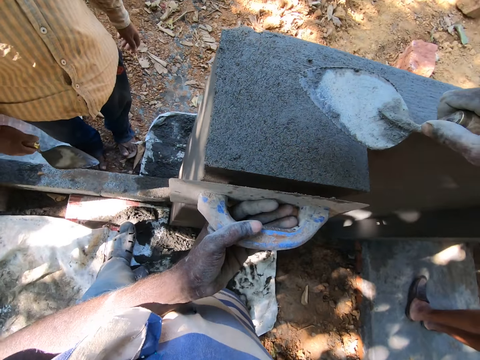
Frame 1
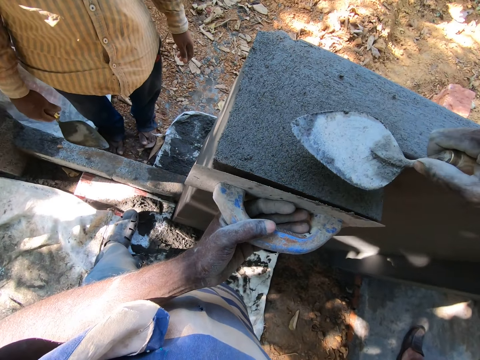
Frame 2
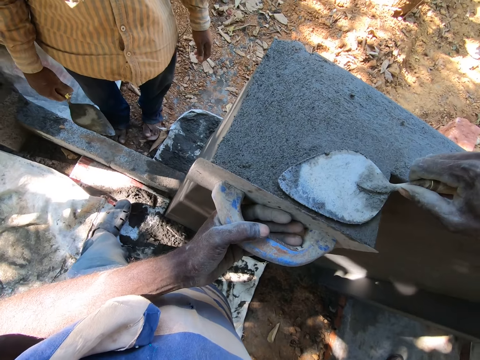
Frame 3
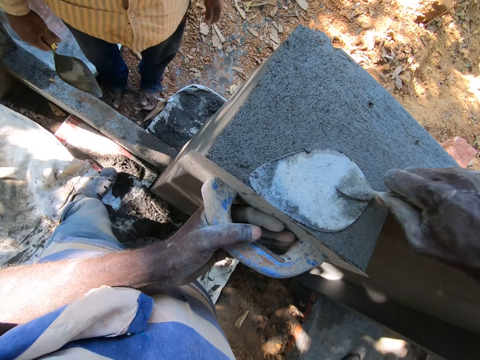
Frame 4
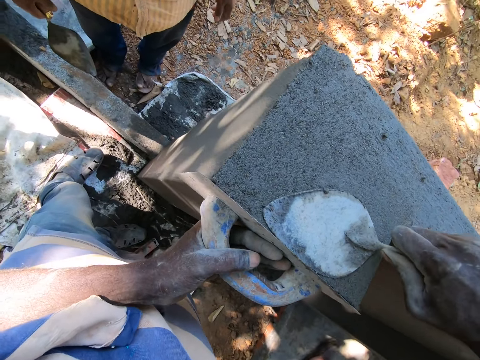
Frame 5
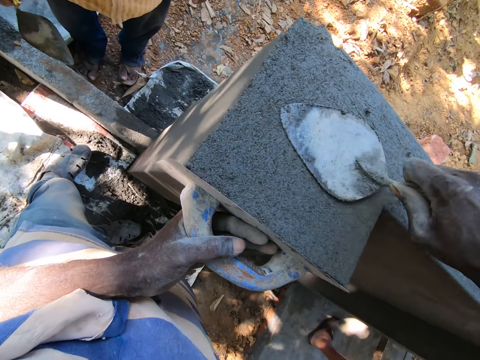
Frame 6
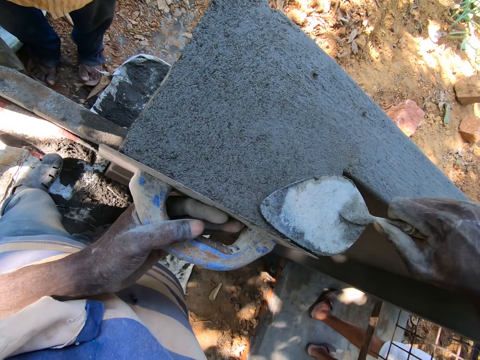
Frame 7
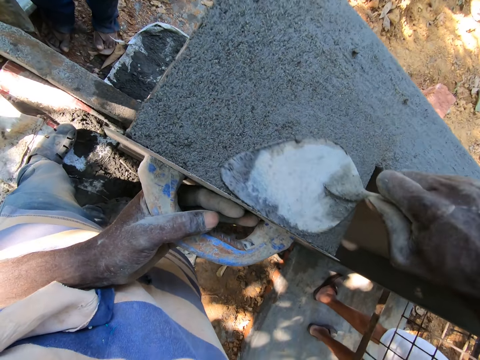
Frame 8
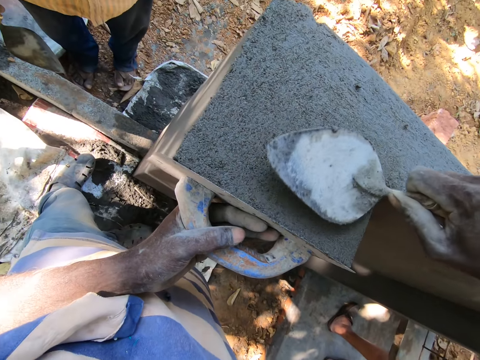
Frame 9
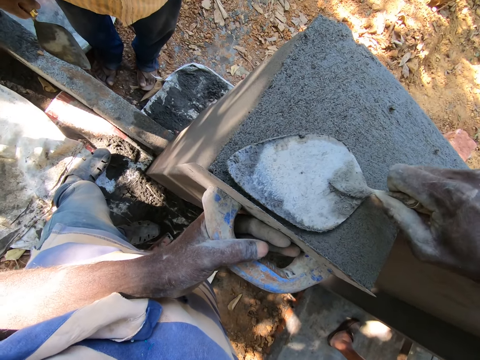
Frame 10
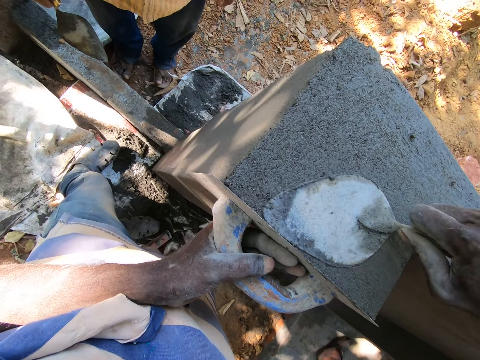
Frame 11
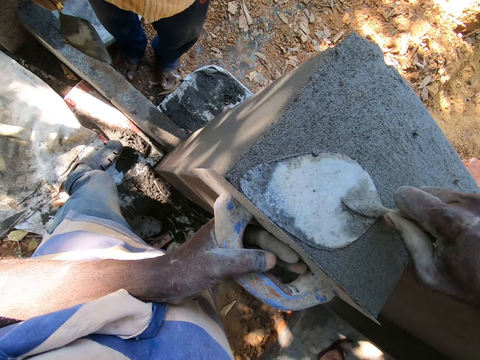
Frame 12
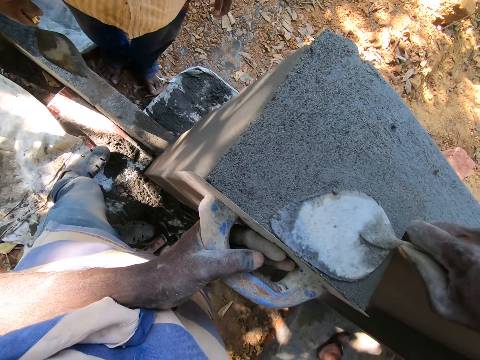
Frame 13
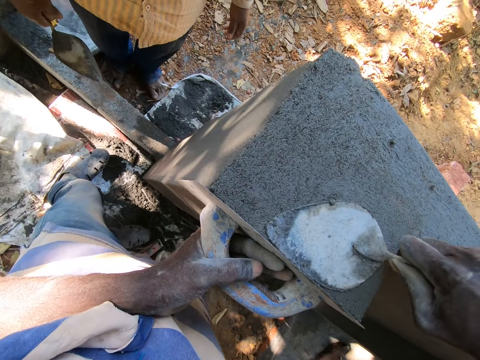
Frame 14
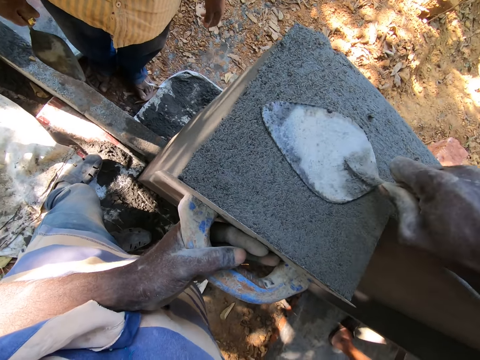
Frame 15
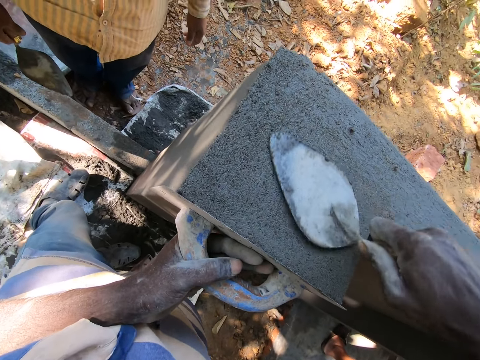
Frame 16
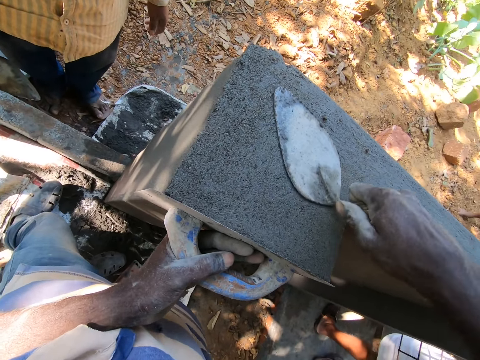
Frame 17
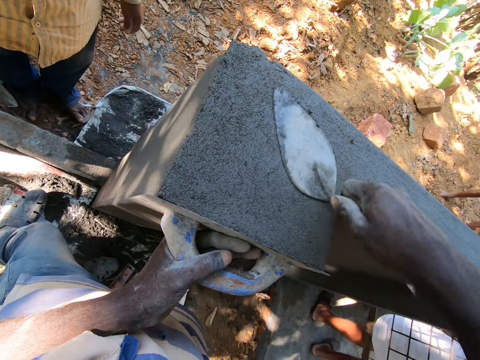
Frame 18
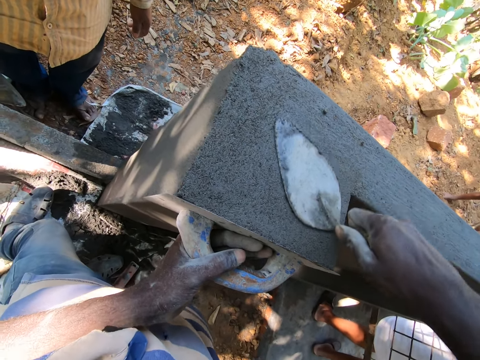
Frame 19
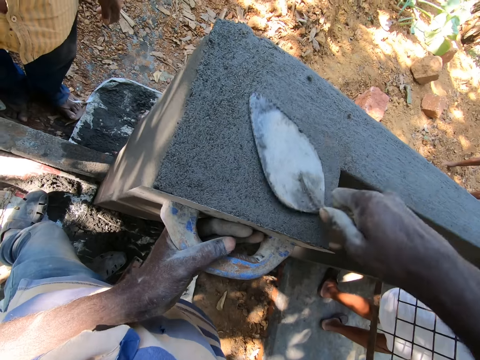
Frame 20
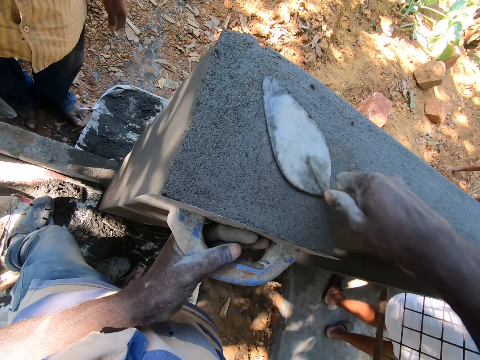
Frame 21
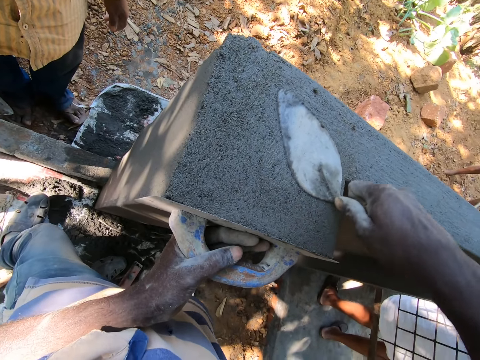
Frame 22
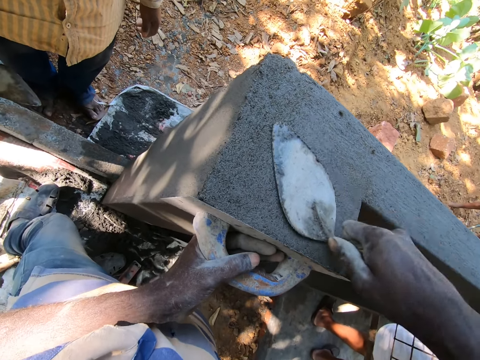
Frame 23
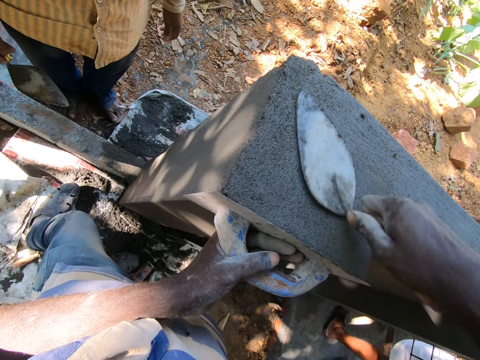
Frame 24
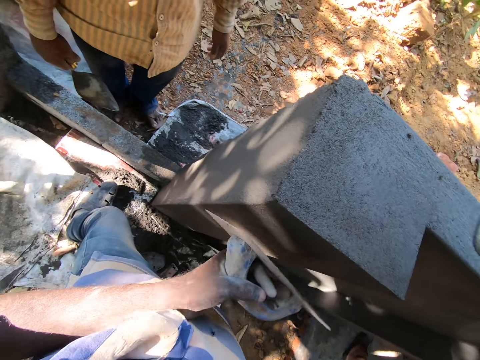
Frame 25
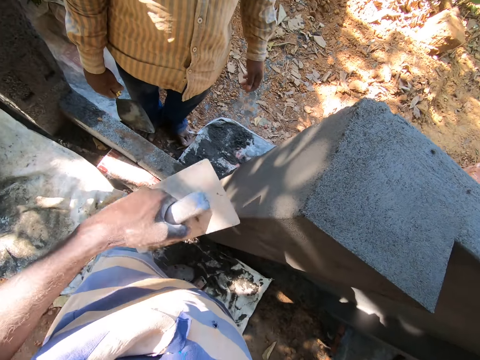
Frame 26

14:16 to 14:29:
The camera wearer places the plastering trowel against the wall with his left hand, at the edge of the wall. He cements the wall with the hand trowel in his right hand.

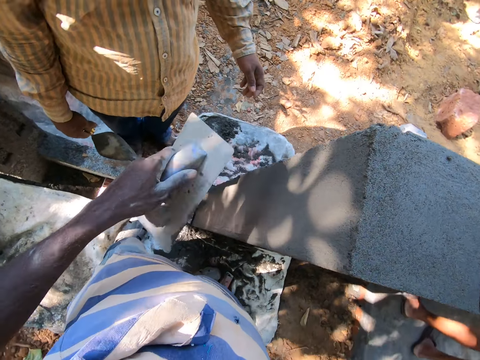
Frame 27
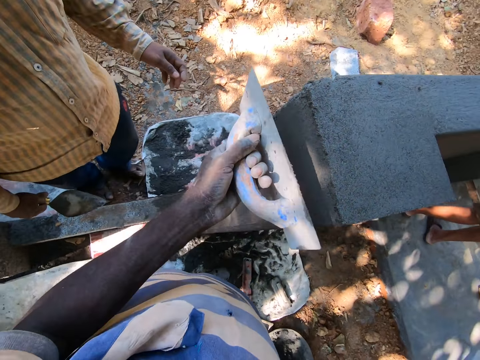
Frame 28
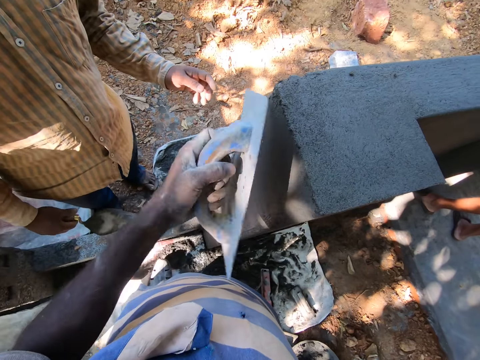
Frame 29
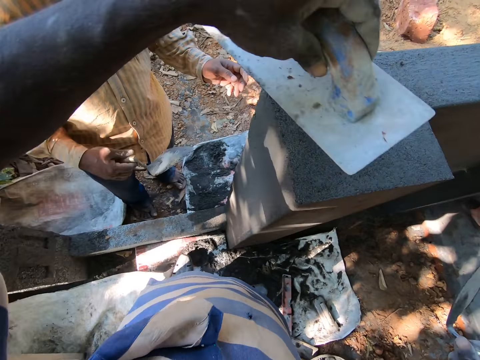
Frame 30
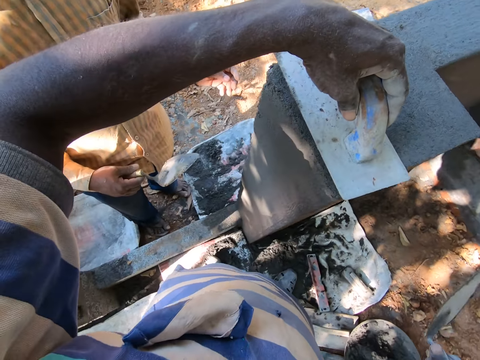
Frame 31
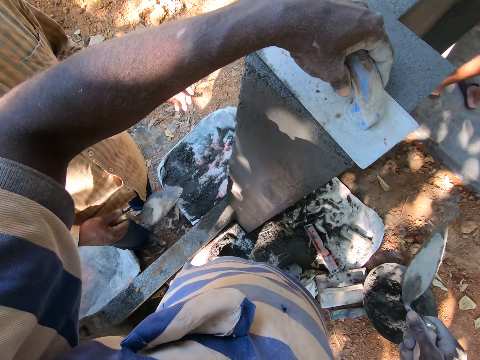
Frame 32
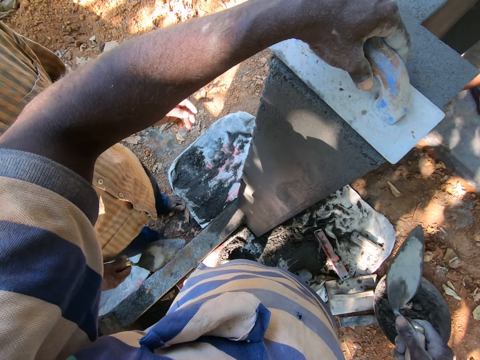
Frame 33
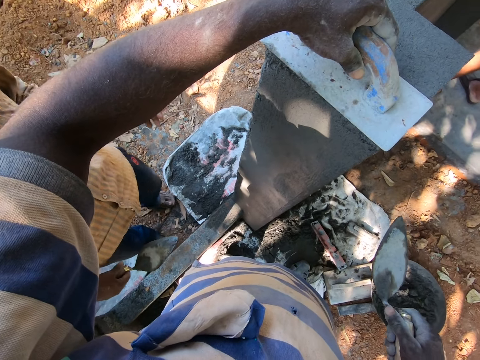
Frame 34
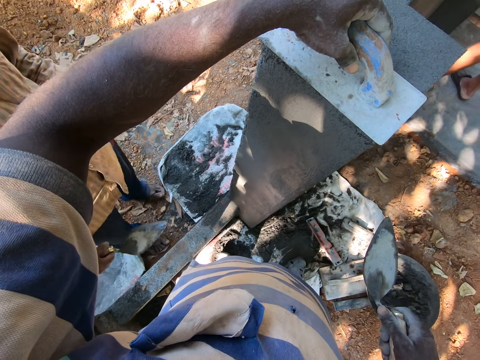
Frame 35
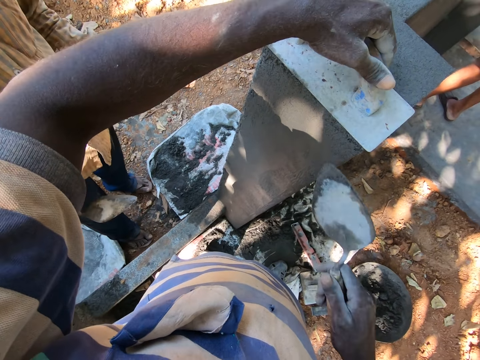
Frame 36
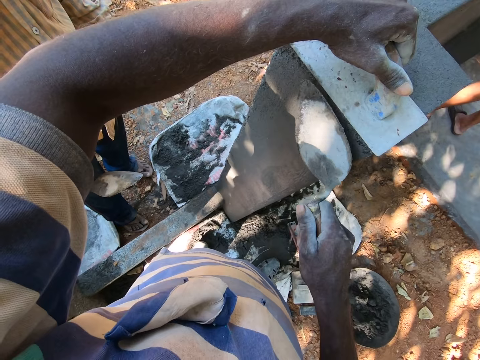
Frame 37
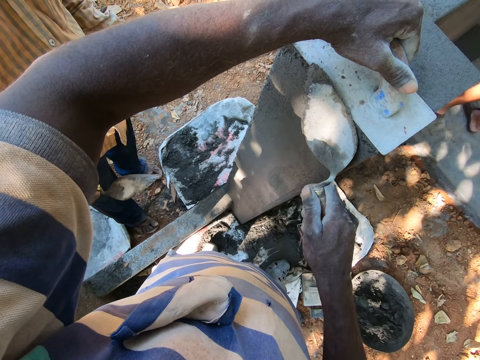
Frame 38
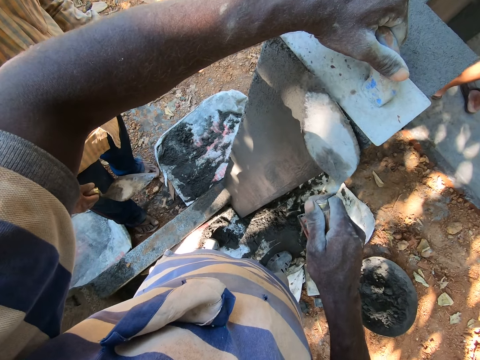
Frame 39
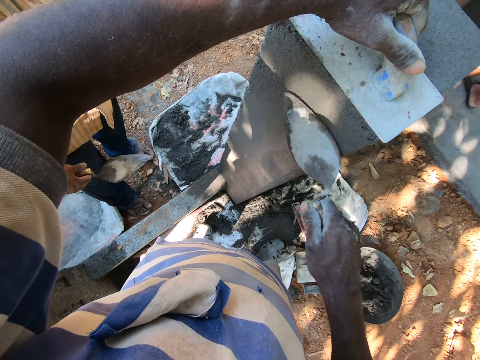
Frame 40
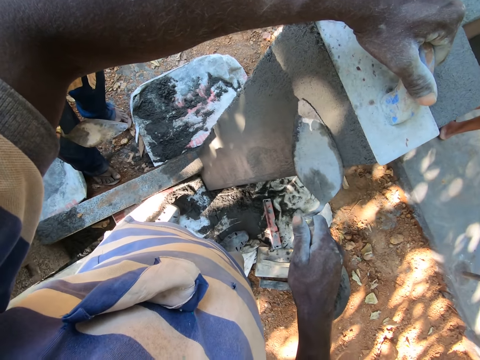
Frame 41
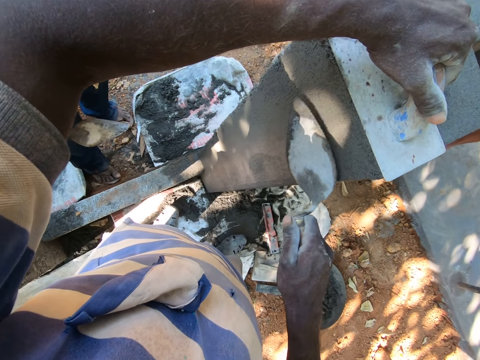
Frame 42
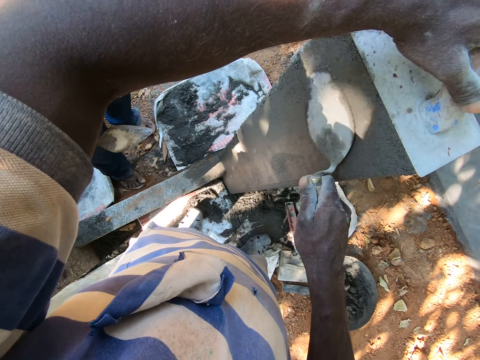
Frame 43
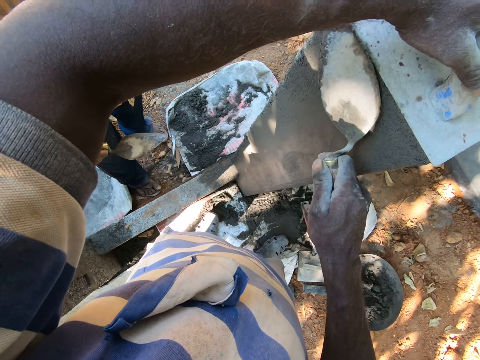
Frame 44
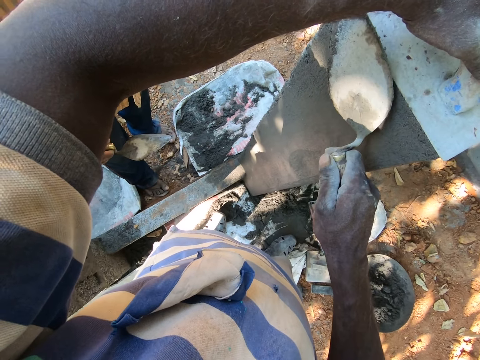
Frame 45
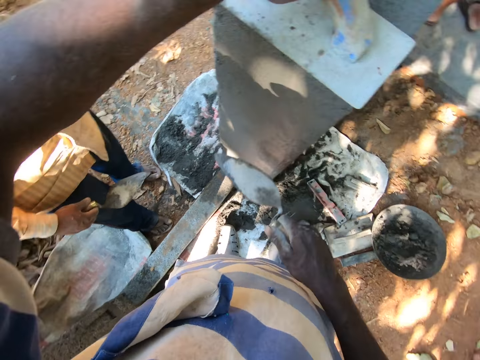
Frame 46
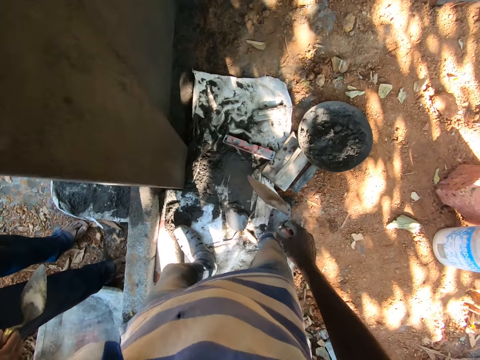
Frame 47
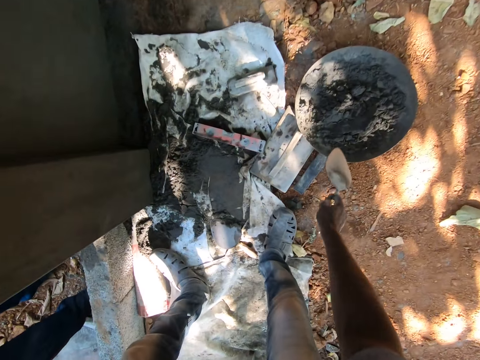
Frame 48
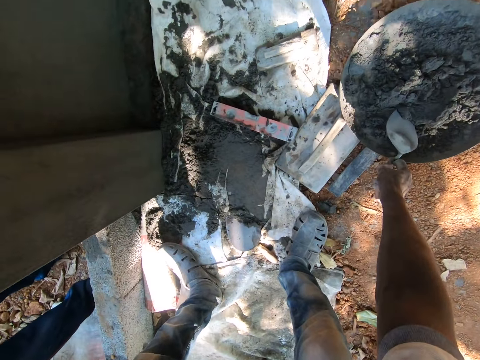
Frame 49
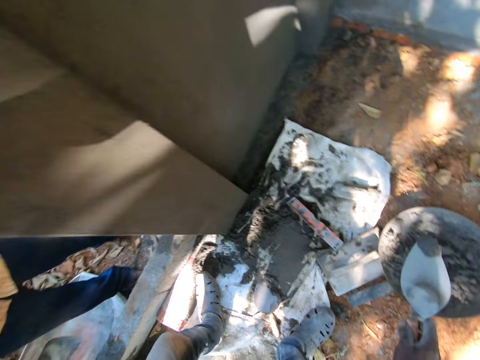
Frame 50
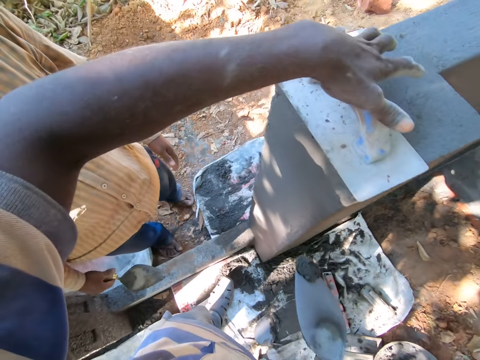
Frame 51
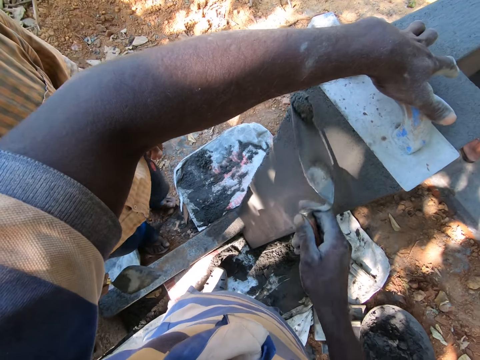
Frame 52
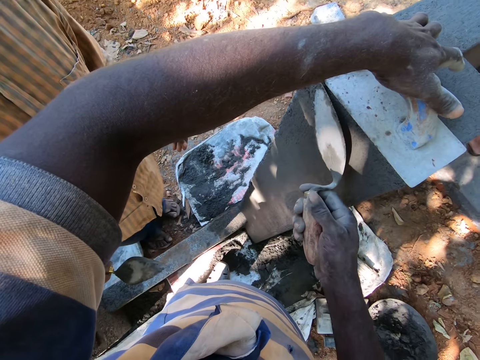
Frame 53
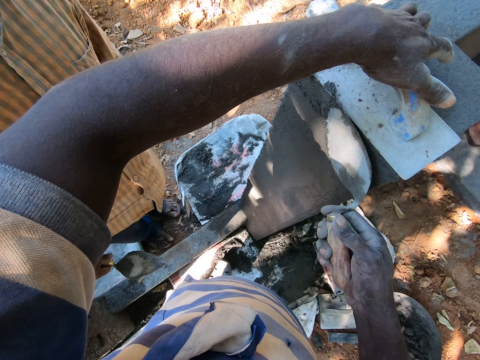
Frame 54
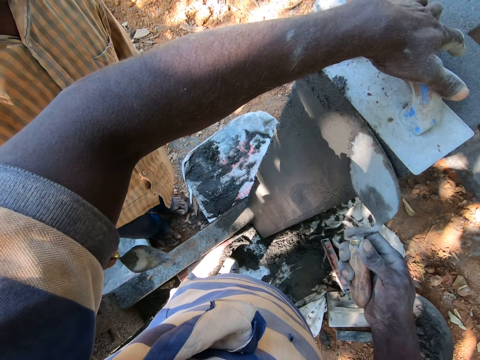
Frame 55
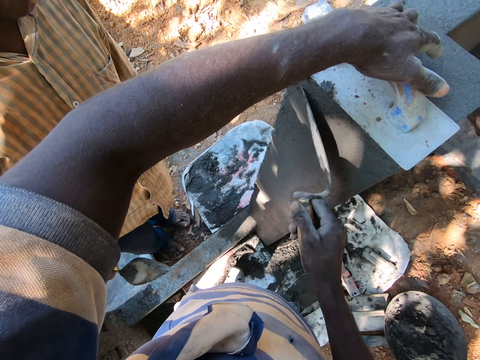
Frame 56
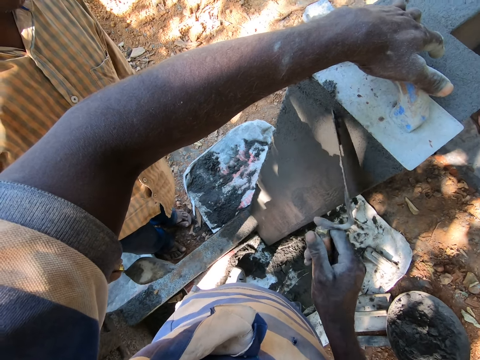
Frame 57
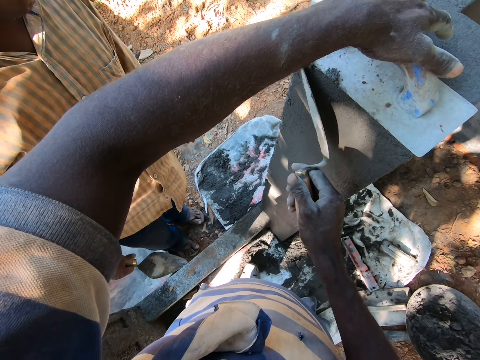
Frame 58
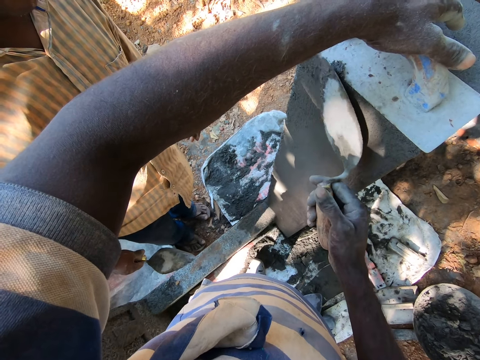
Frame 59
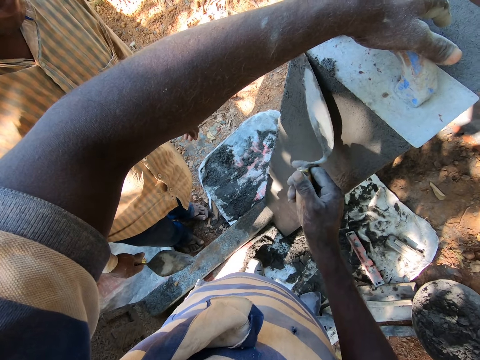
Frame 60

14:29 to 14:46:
The camera wearer places the plastering trowel on the wall with his left hand, at the edge of the wall. He cements the wall with the hand trowel in his right hand. He takes cement from the pan on the floor with the hand trowel in his right hand. He converses with a man. He cements the wall with the hand trowel in his right hand.
